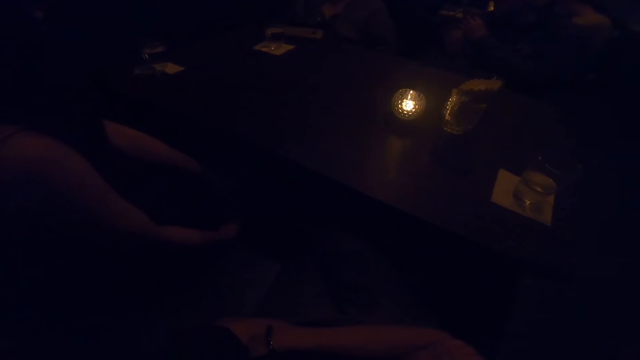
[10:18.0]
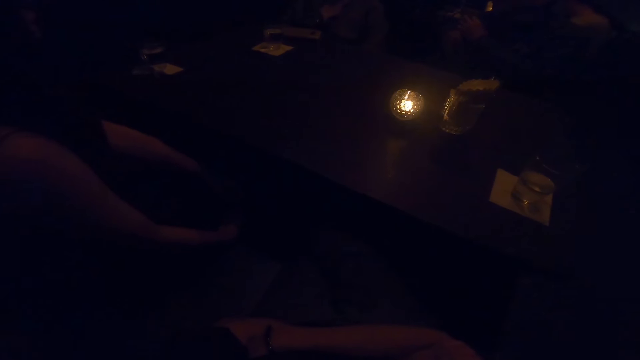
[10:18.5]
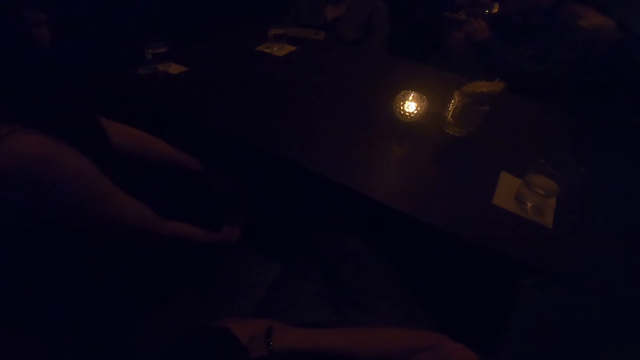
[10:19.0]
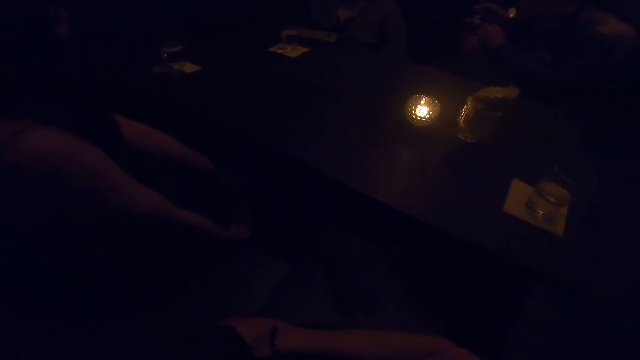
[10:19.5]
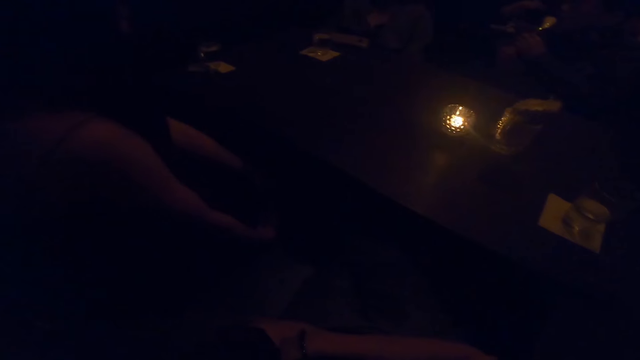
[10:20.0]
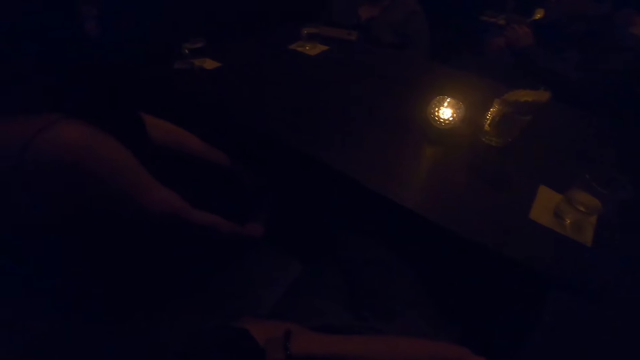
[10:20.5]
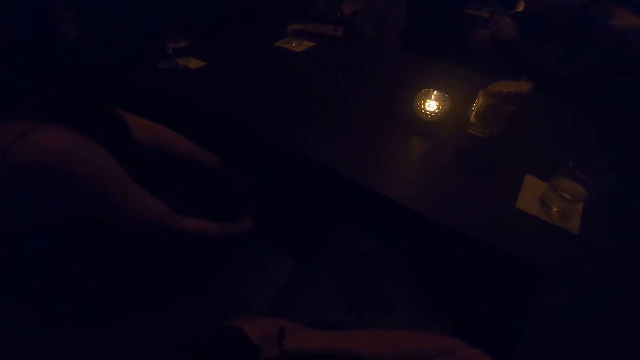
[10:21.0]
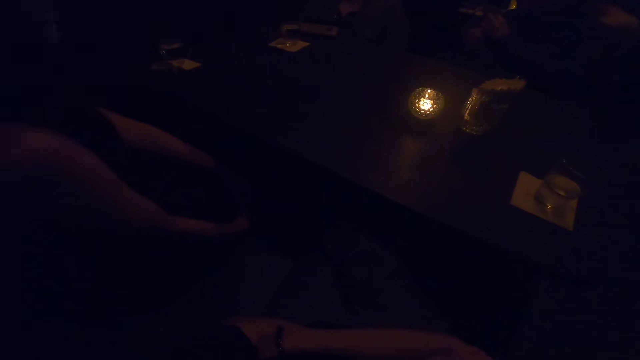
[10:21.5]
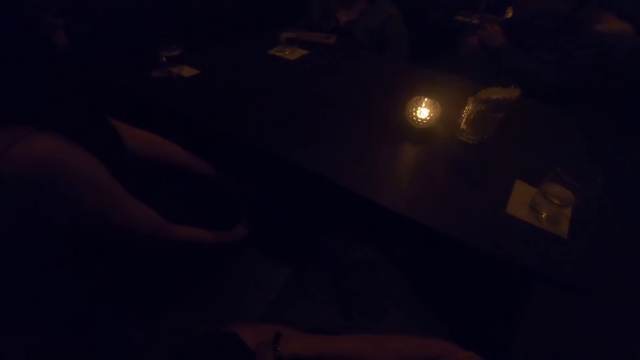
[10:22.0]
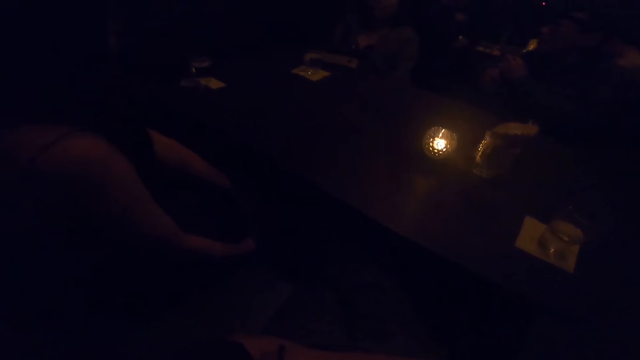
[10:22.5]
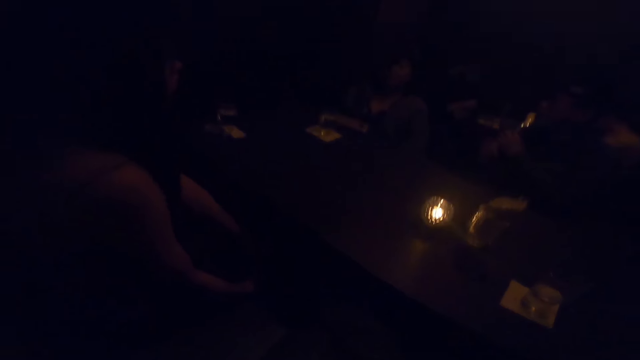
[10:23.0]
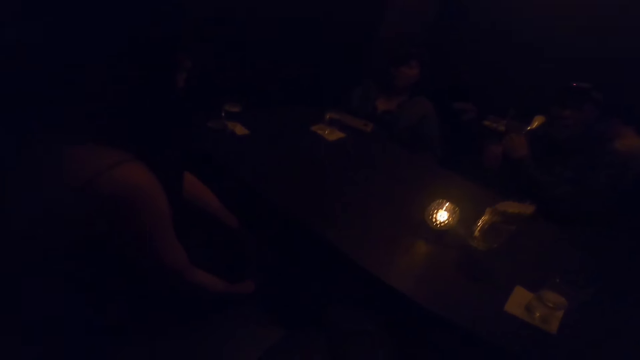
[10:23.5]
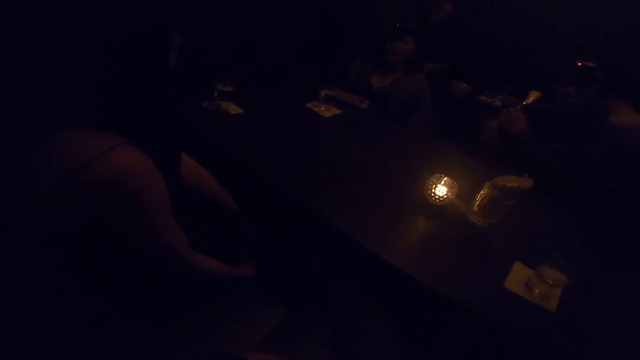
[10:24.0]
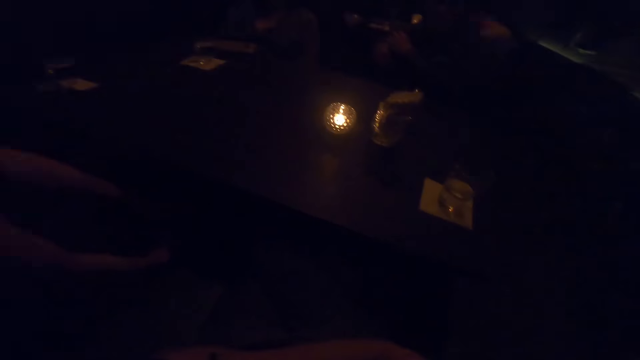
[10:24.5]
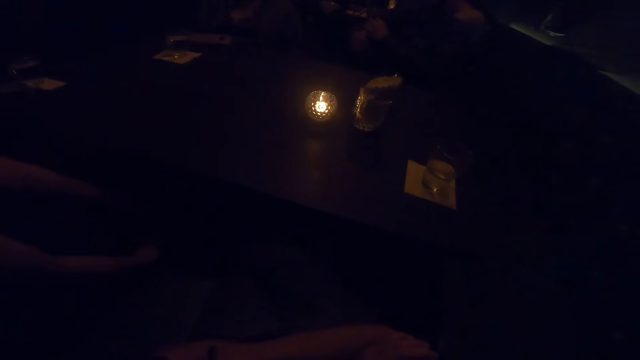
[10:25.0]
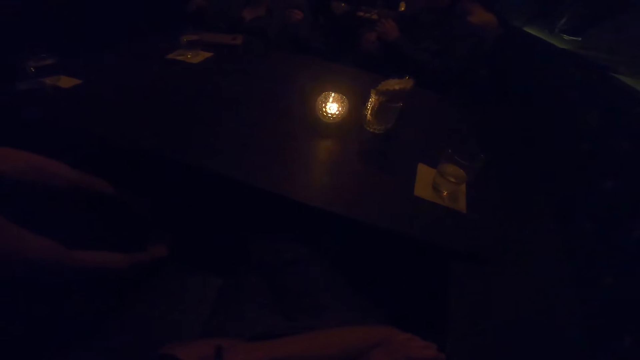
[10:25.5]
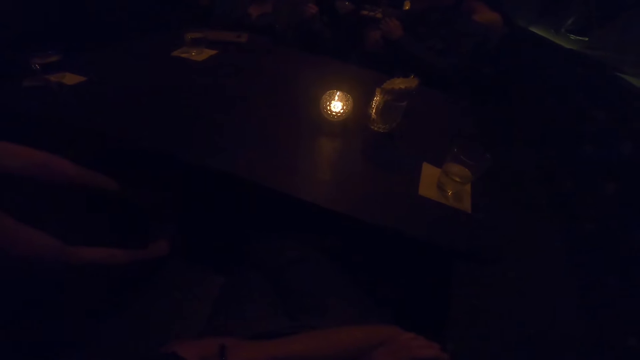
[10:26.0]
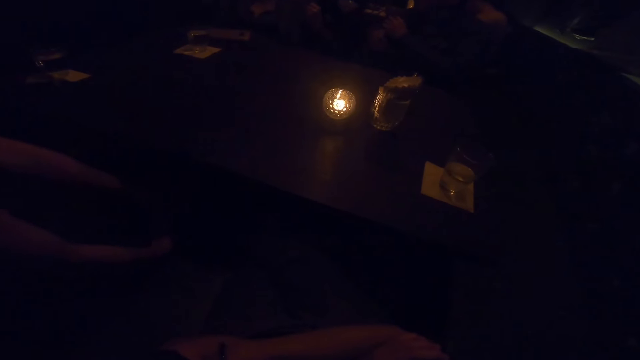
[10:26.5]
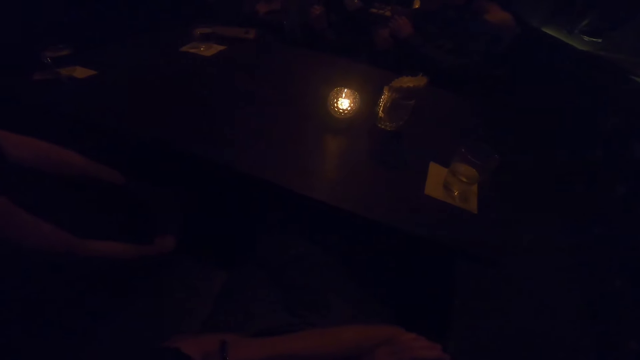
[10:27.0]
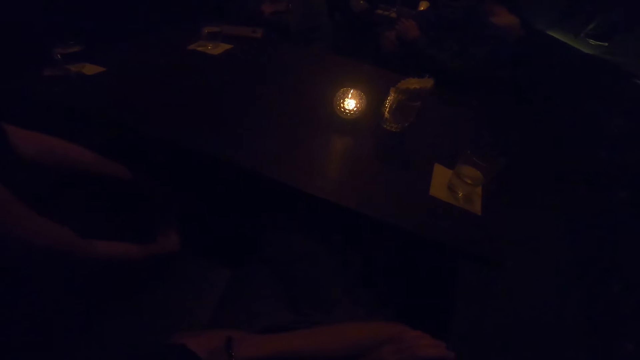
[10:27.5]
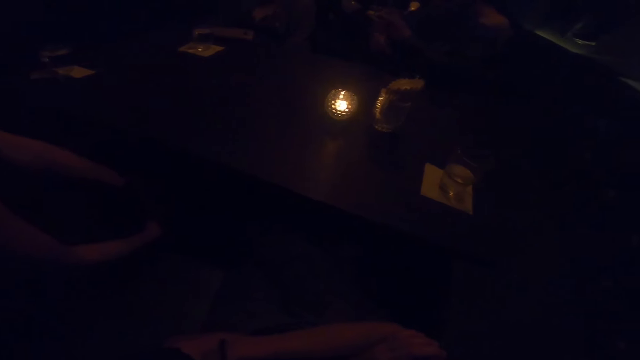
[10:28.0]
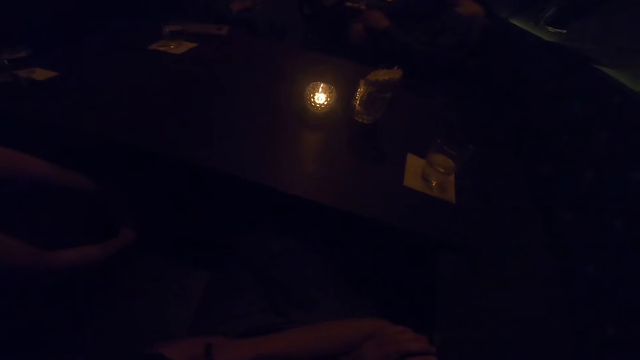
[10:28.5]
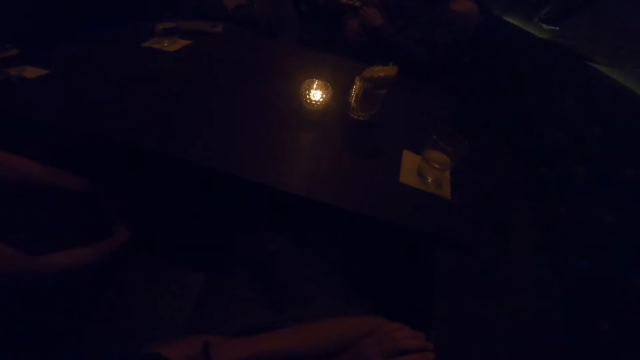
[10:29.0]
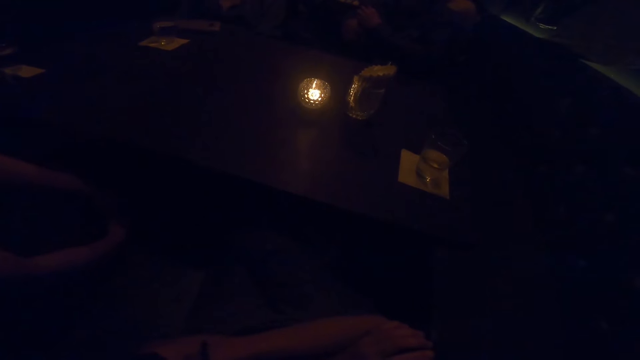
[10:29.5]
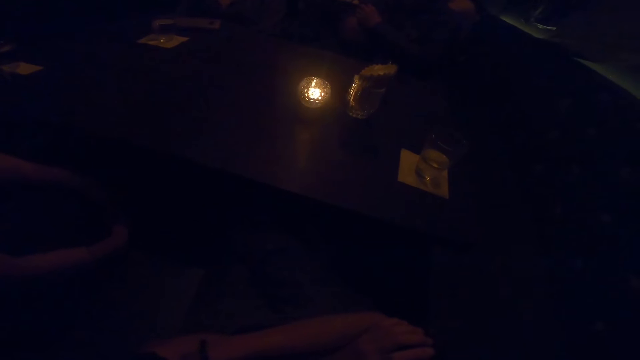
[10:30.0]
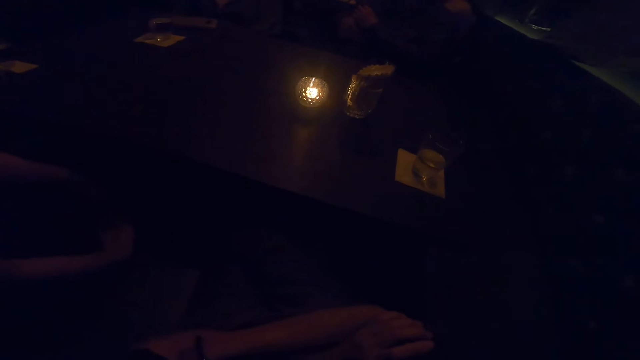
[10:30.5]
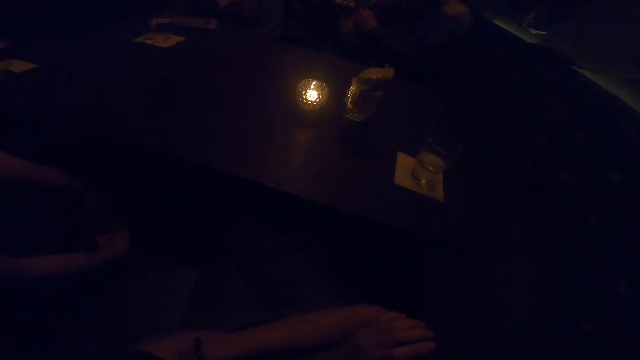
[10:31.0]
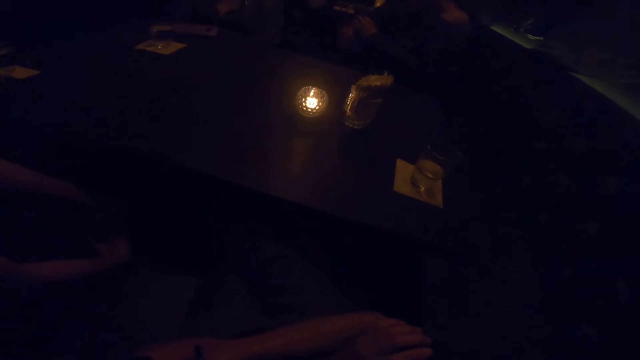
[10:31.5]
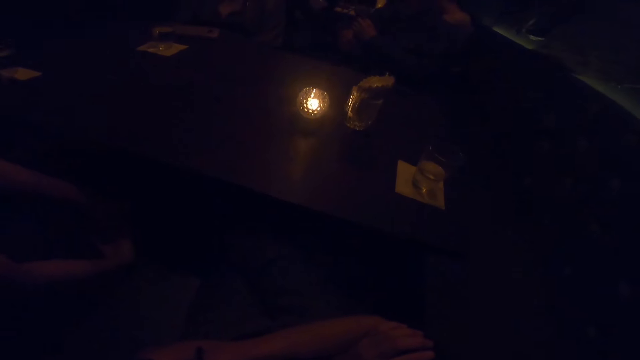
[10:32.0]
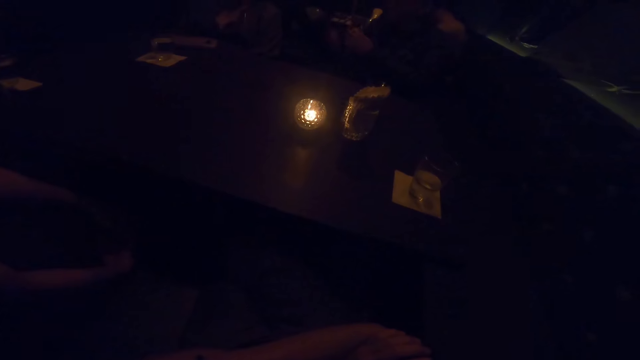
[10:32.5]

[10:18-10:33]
A person sways hands in the air. Another person sways a hand in the air.

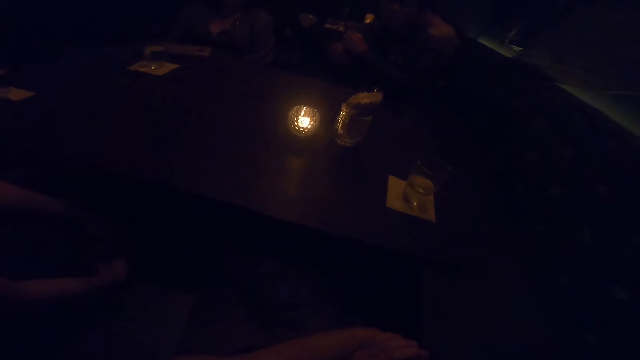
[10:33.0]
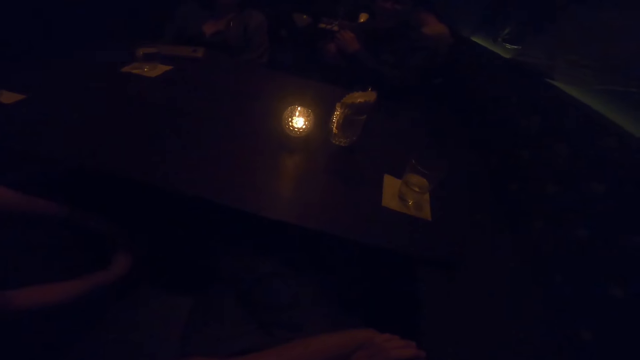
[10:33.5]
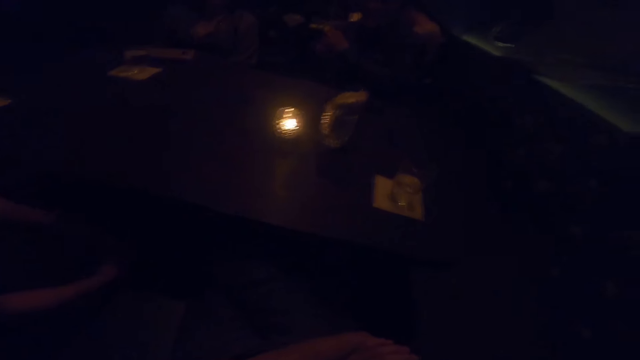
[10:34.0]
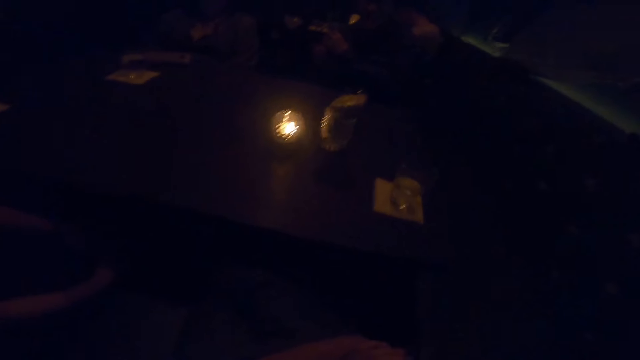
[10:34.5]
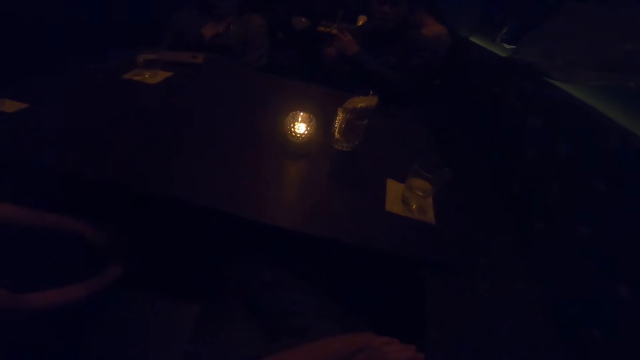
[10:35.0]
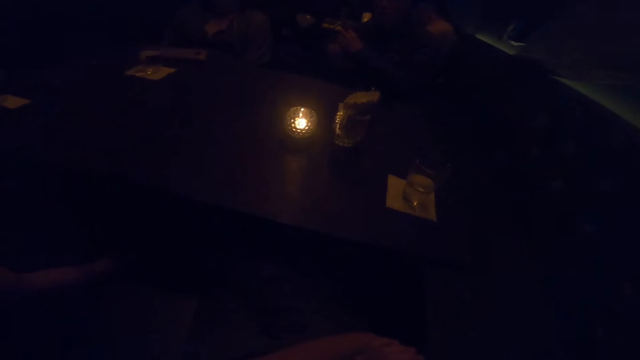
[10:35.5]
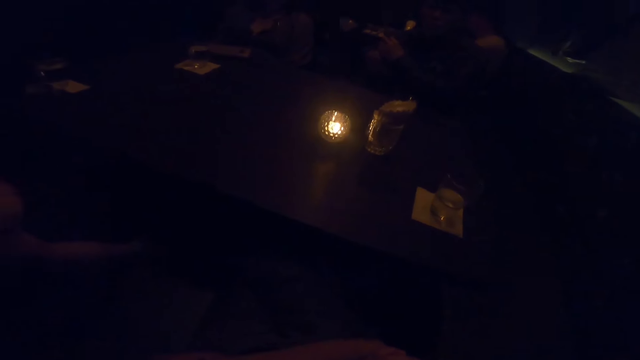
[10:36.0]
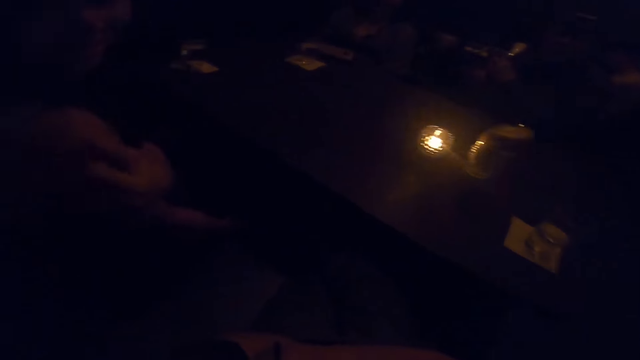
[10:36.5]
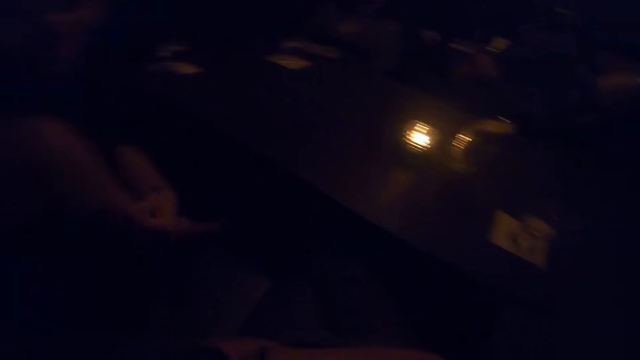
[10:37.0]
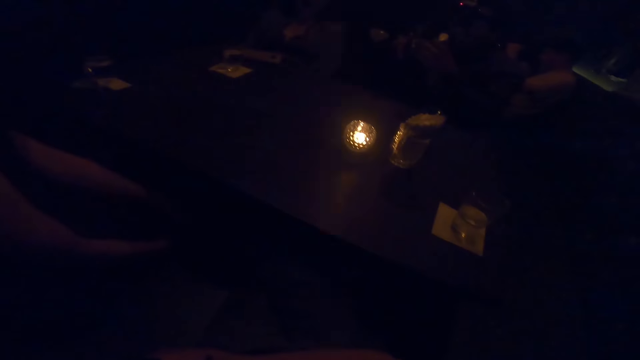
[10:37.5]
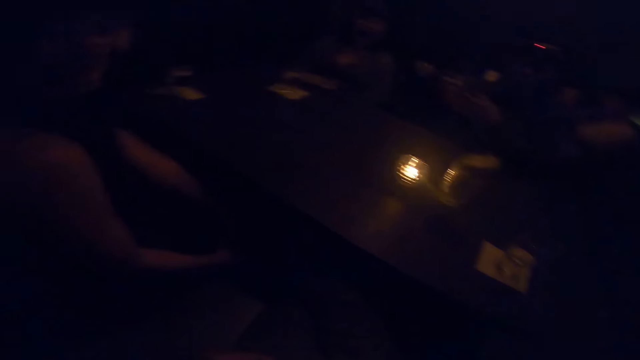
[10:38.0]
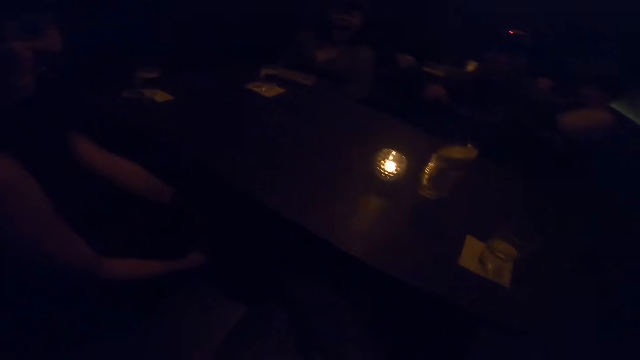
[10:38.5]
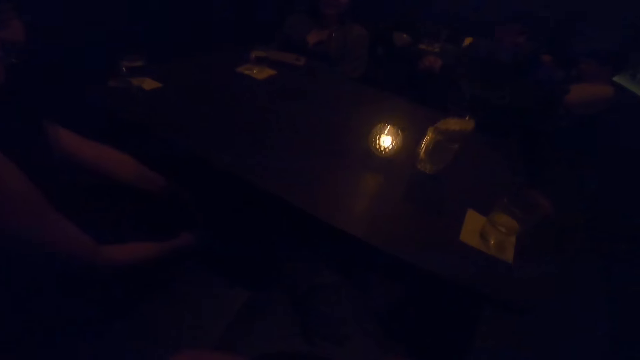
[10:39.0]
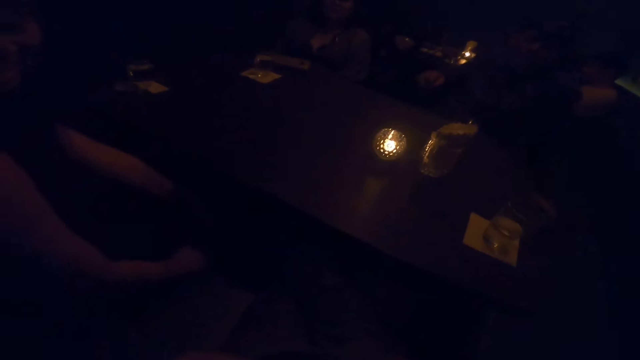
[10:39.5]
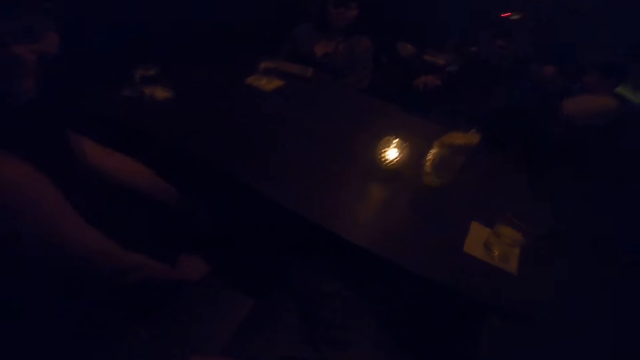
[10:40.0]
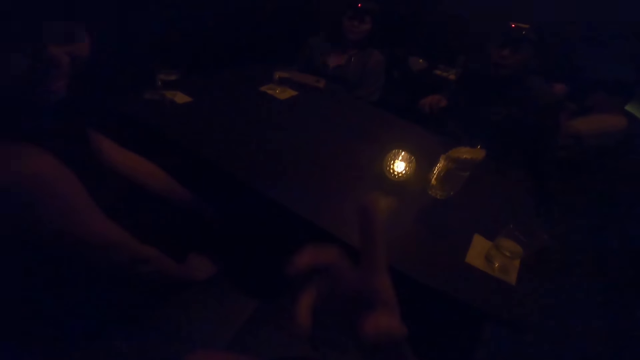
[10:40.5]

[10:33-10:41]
A person scratches the hand. Another person sways a hand in the air.
